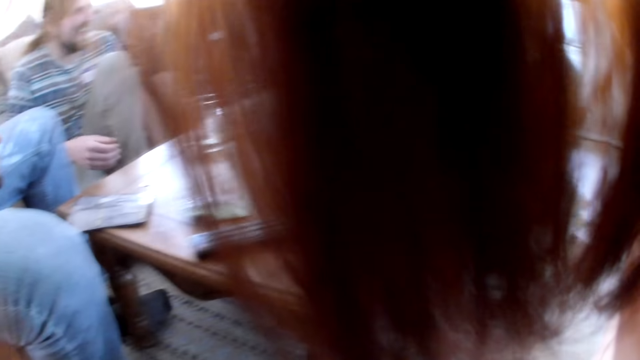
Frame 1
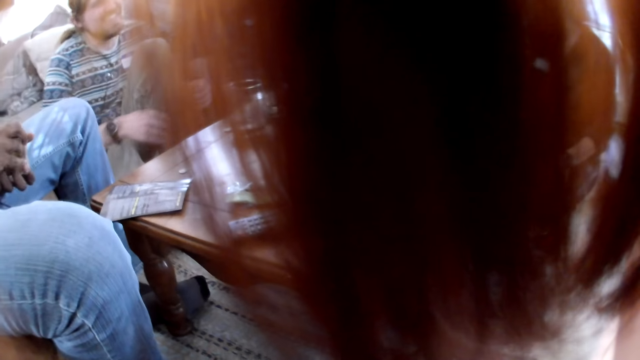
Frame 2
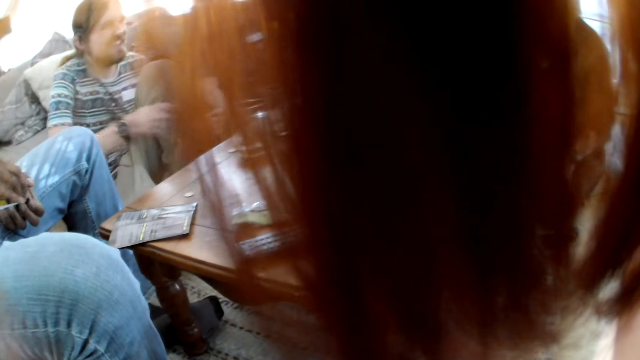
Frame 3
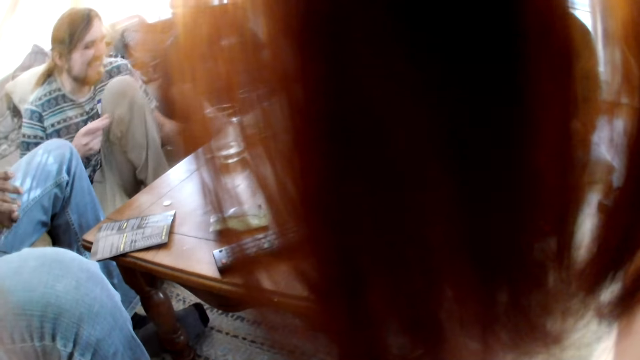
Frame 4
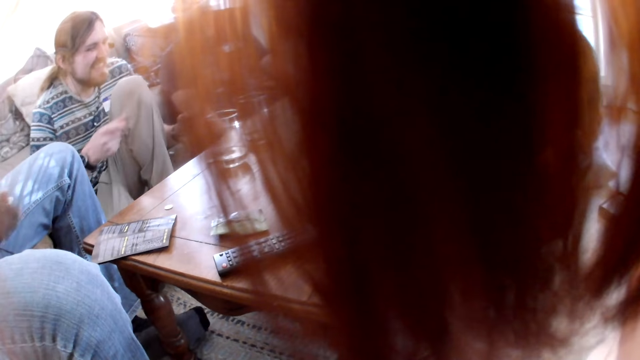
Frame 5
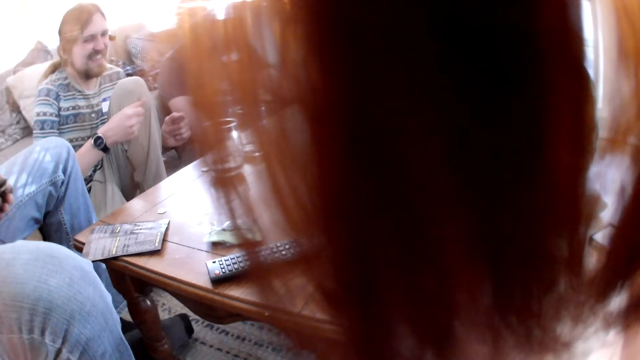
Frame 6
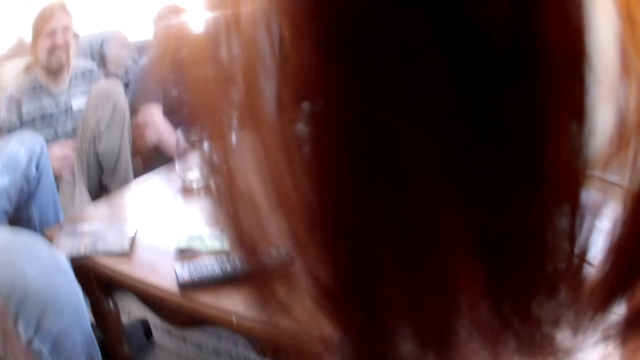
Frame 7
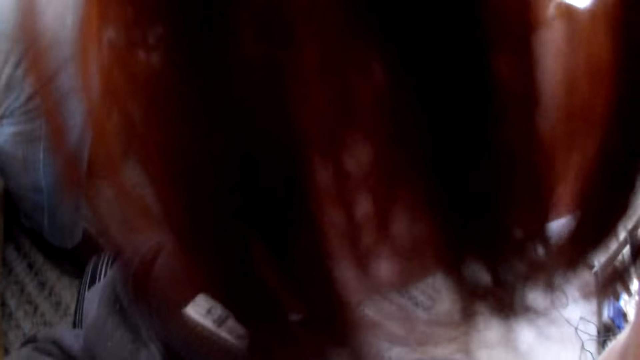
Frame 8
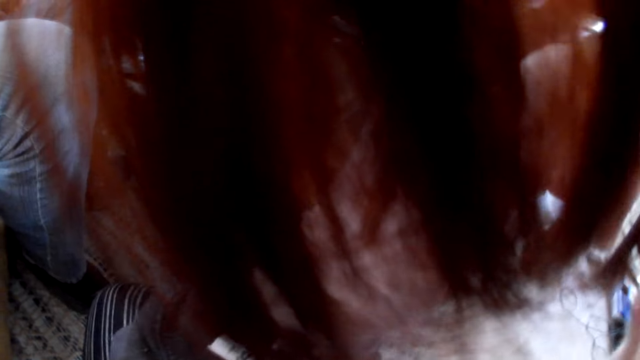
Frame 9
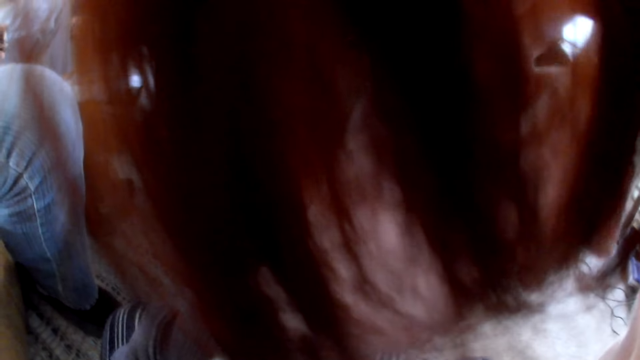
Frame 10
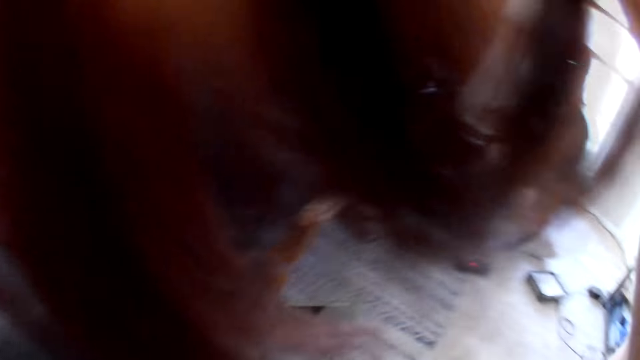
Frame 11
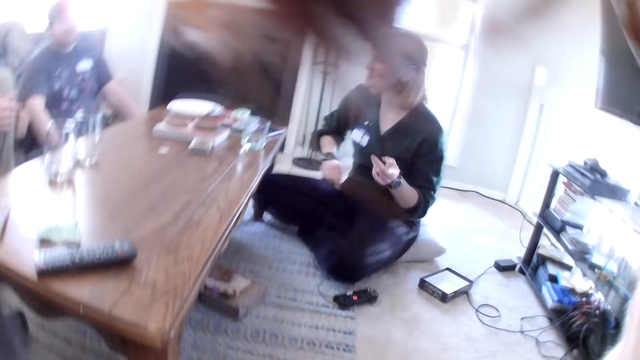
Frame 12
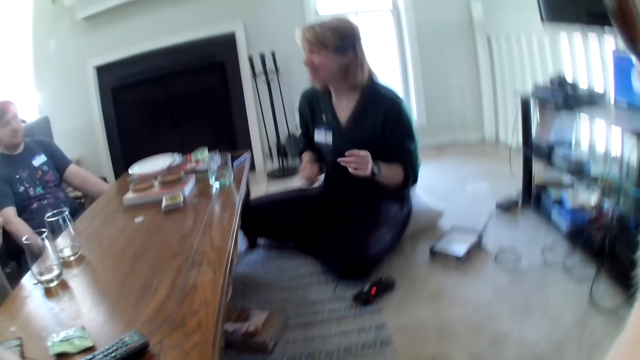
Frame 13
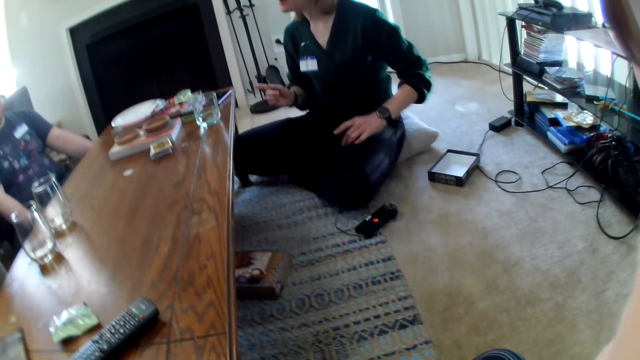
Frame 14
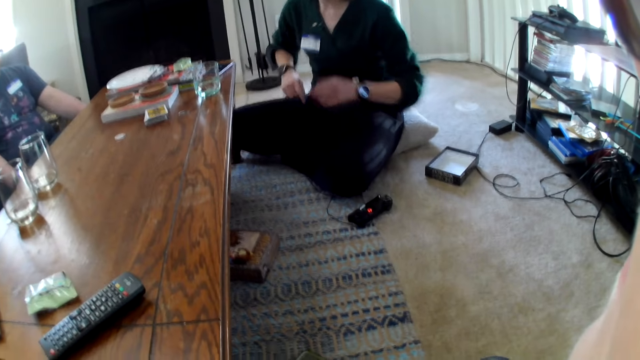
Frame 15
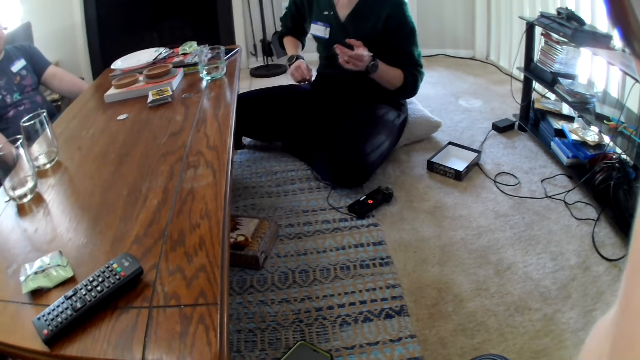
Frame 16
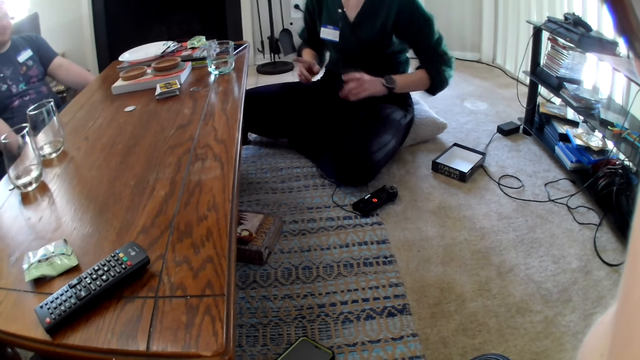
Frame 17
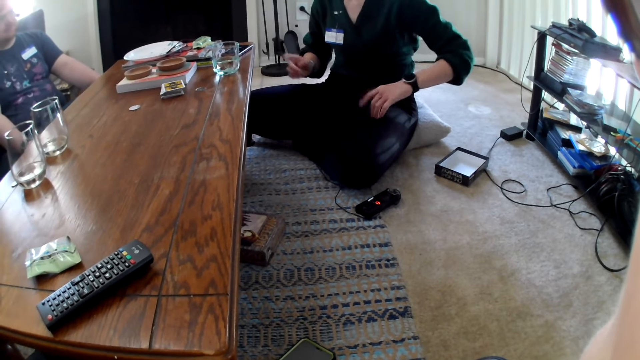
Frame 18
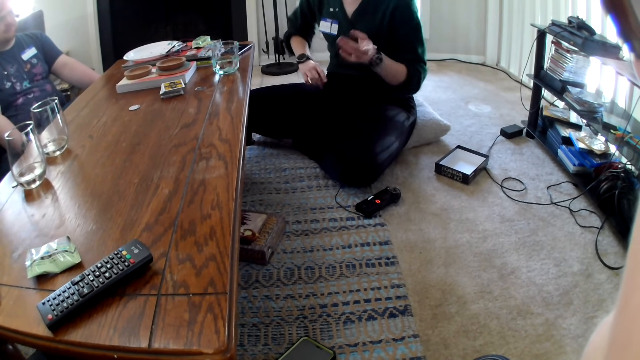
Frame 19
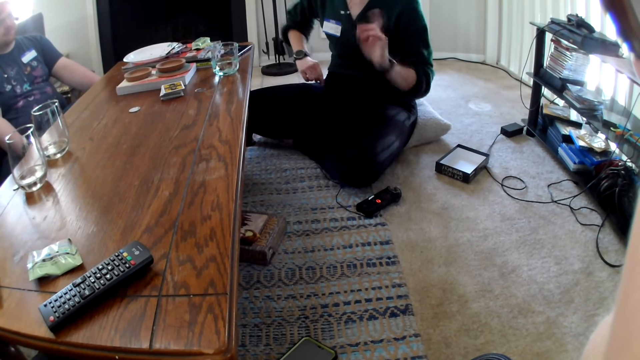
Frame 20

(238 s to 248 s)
A man dances. Another man shuffles cards with both hands. The other man holds cards in his hand. The camera wearer adjusts her hair with her left hand. A woman dances.

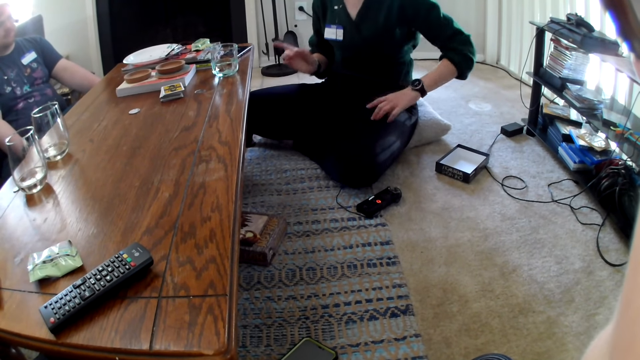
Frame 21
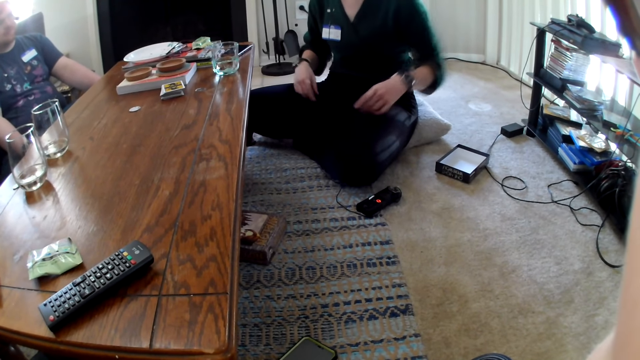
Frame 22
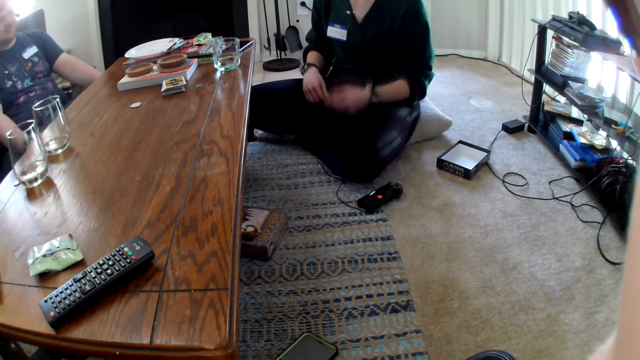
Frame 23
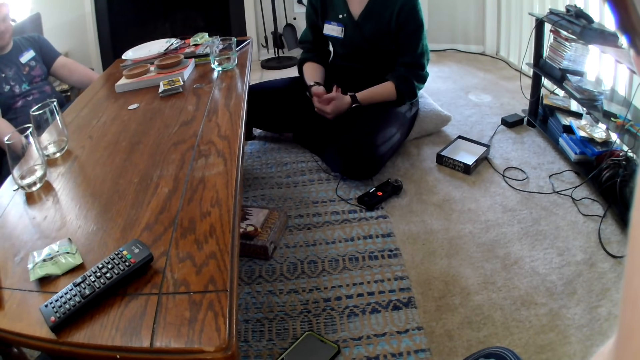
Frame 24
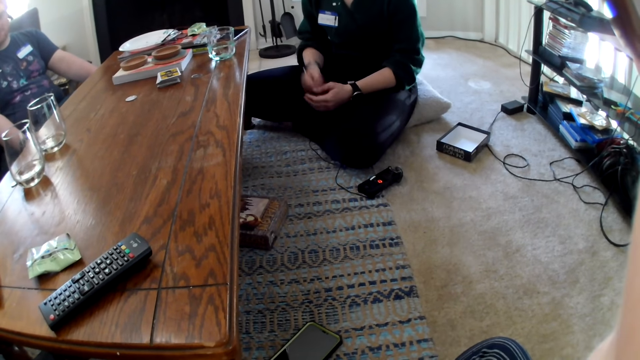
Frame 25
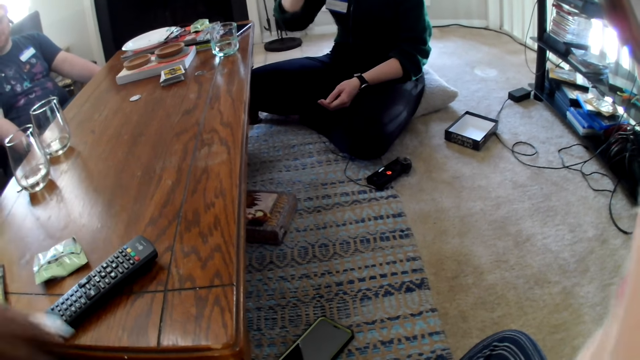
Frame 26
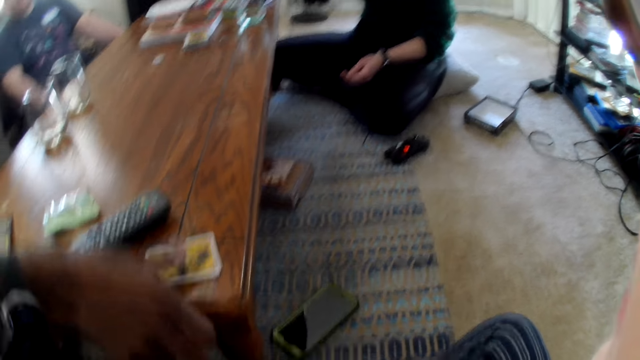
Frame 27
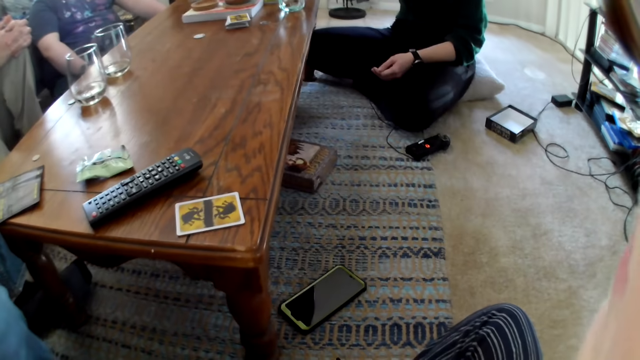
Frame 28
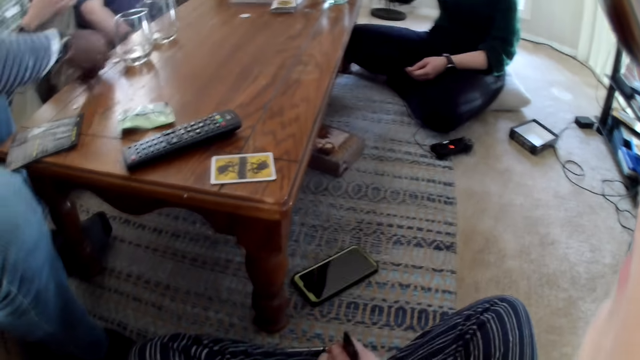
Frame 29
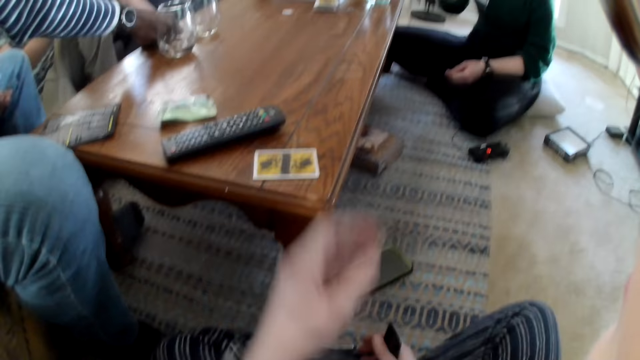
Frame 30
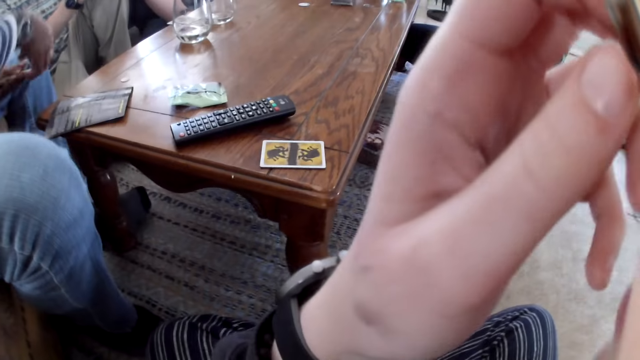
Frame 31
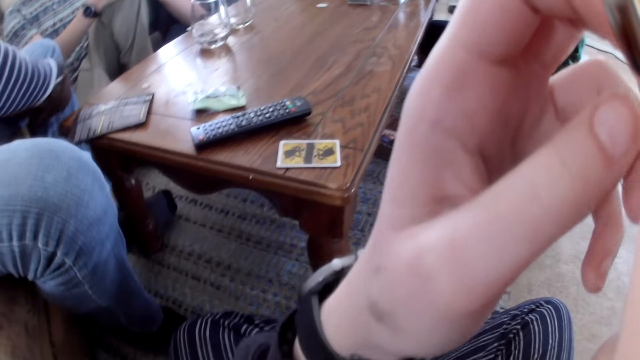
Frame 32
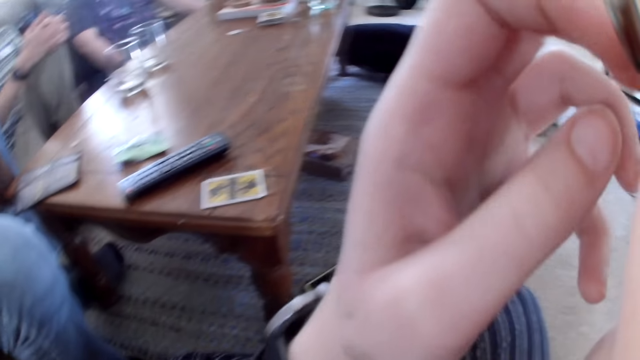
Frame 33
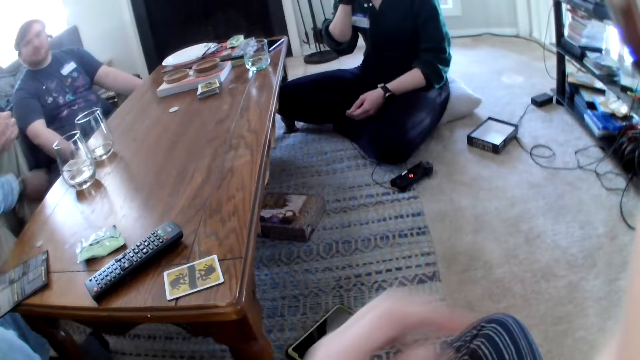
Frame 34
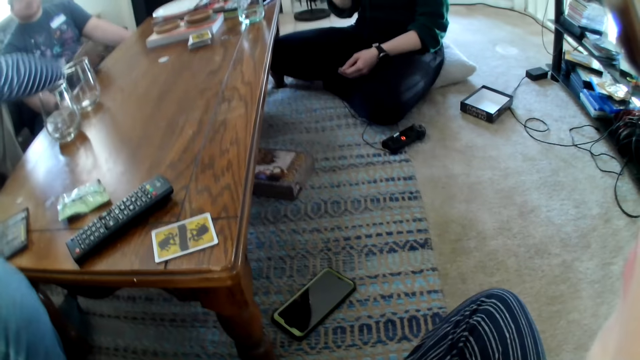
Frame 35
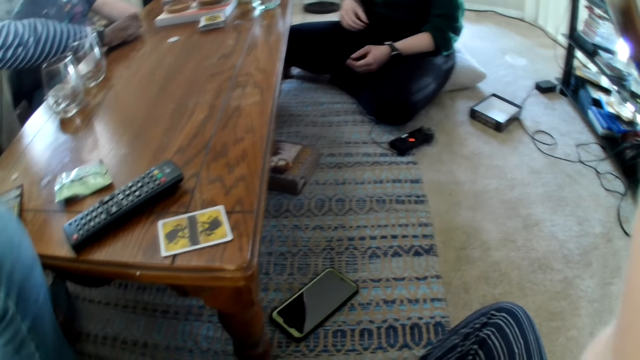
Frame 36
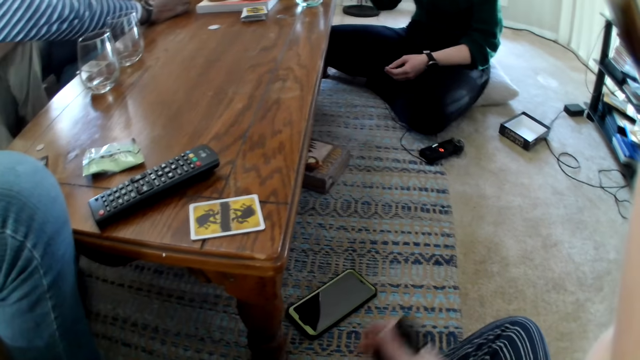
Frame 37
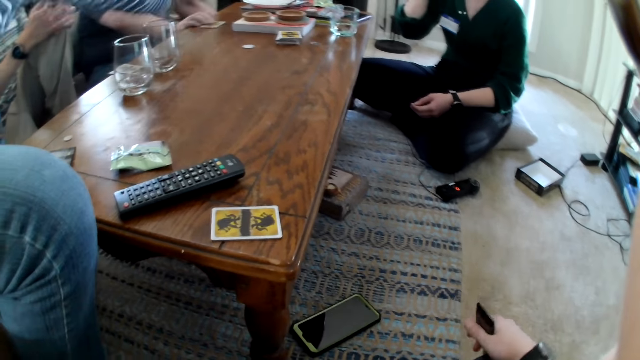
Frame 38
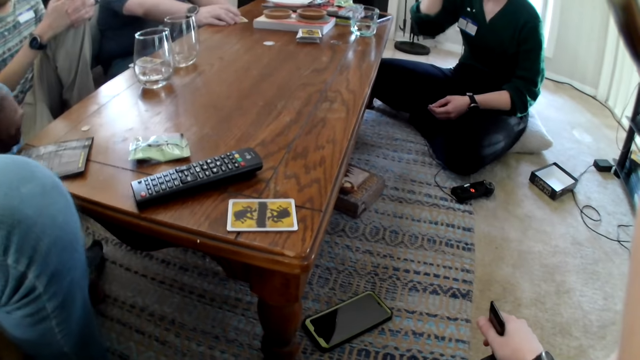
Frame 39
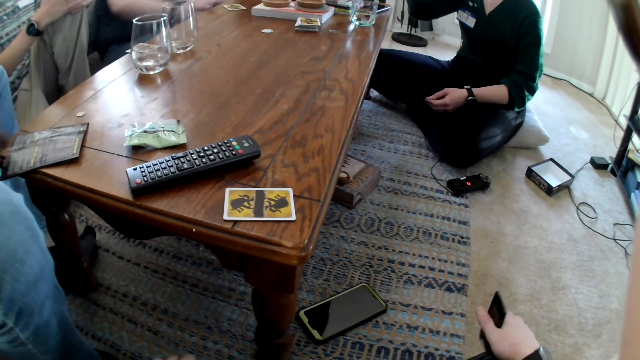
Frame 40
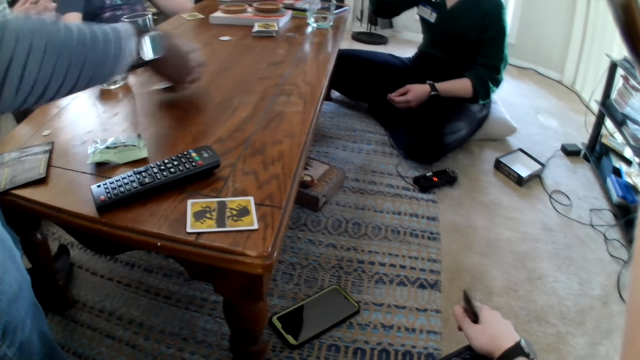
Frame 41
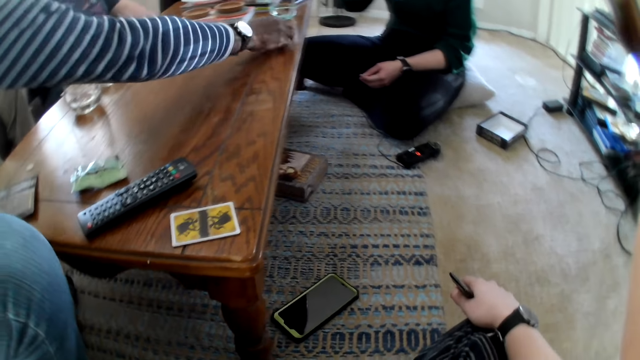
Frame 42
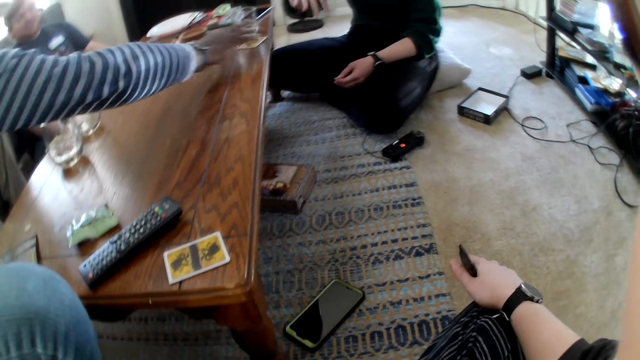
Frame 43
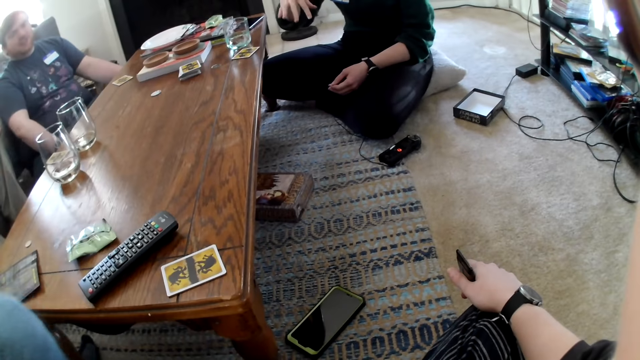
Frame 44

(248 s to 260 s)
The man drops the card on the table with his right hand. He drops the card on the table with his right hand again. The camera wearer scratches her nose with her left hand. The man passes the card from his left hand to his right hand. He drops the card on the table with his right hand. The woman moves her hands. Another man moves the card on the table with his right hand. The first man passes the card from his left hand to his right hand. He drops the card on the table with his right hand.
